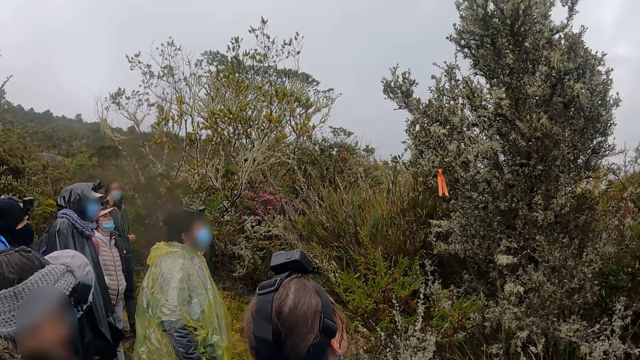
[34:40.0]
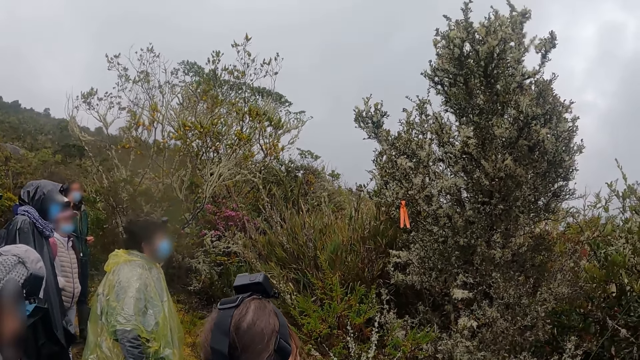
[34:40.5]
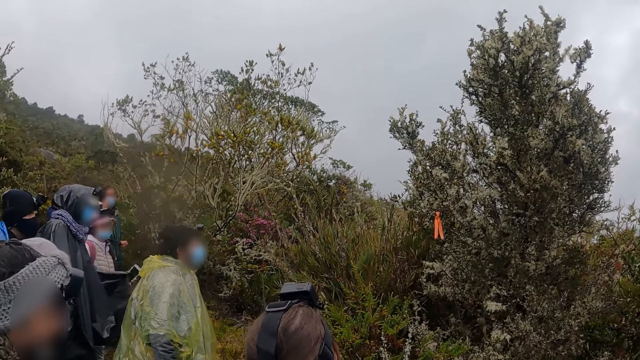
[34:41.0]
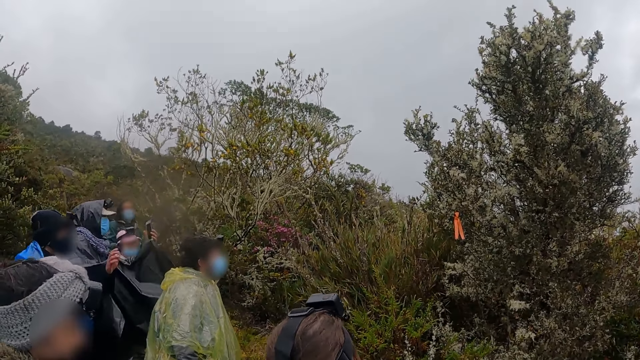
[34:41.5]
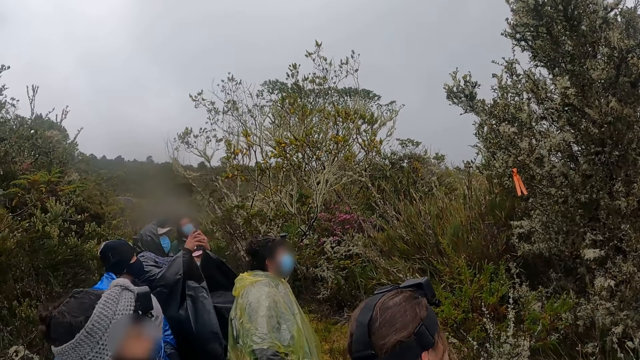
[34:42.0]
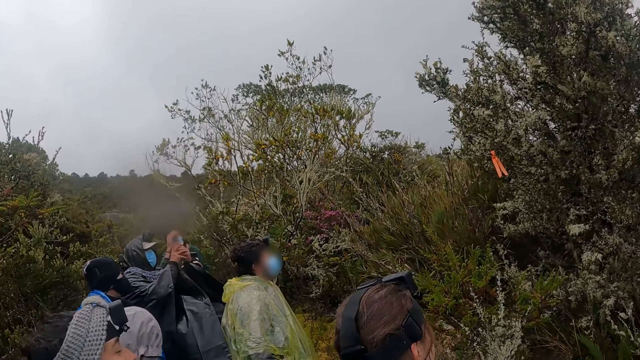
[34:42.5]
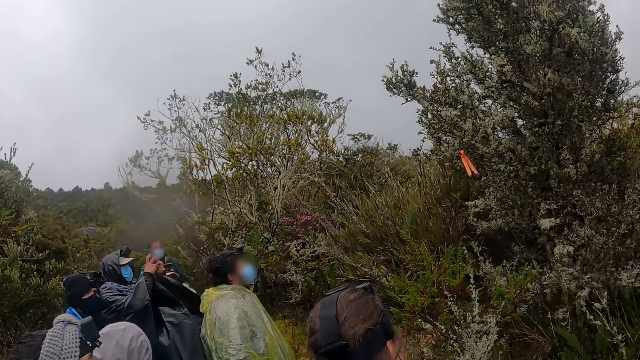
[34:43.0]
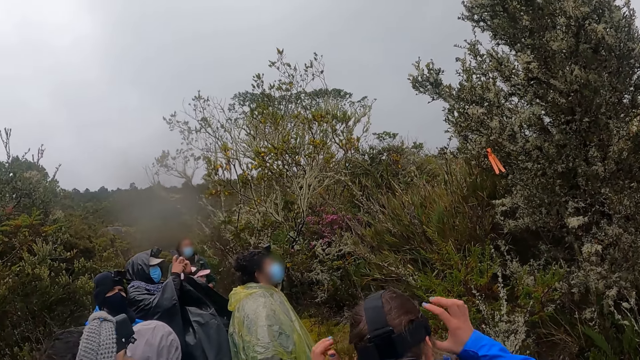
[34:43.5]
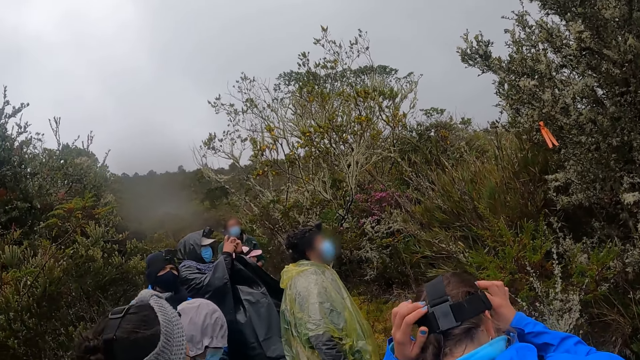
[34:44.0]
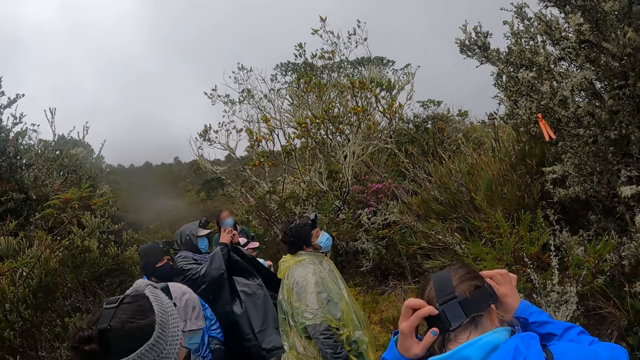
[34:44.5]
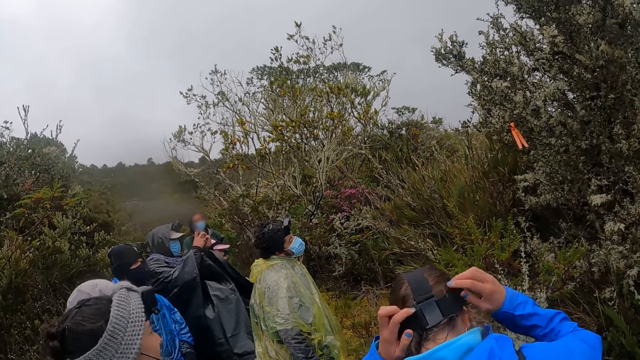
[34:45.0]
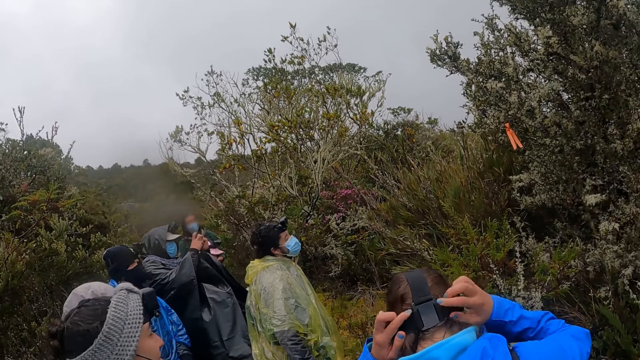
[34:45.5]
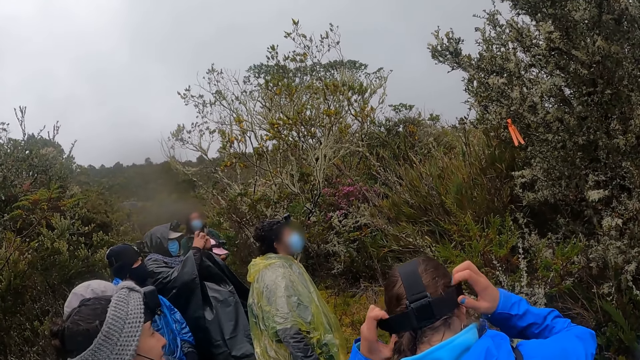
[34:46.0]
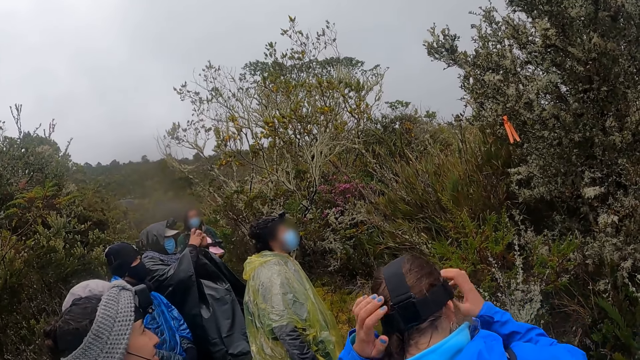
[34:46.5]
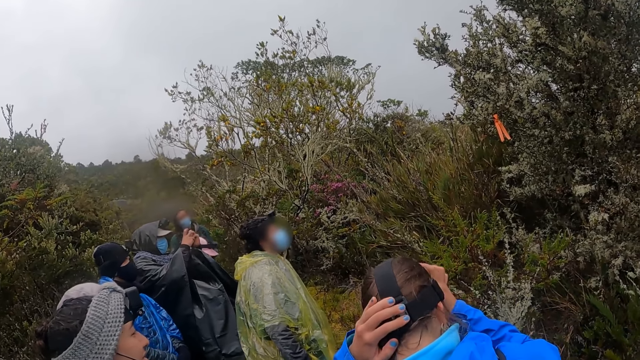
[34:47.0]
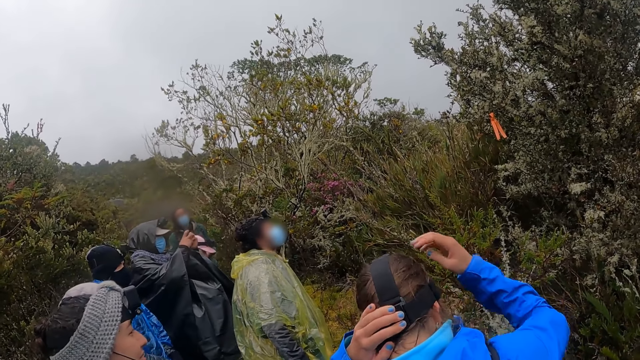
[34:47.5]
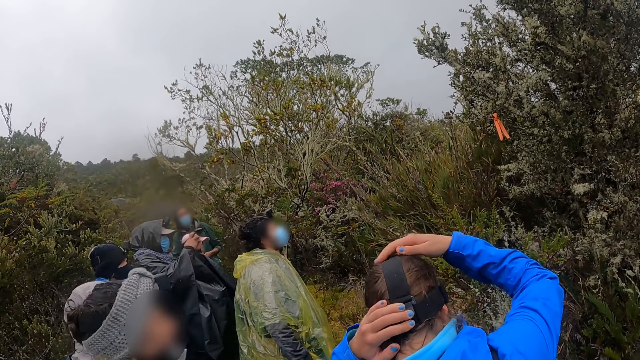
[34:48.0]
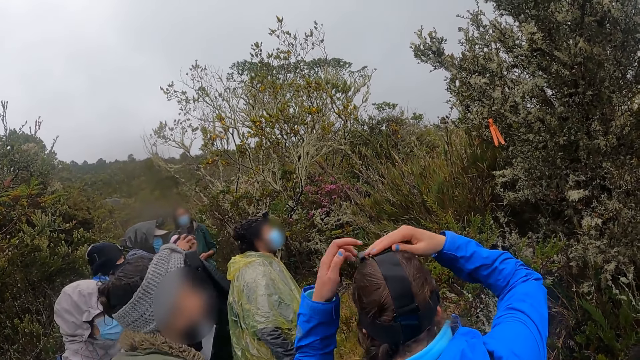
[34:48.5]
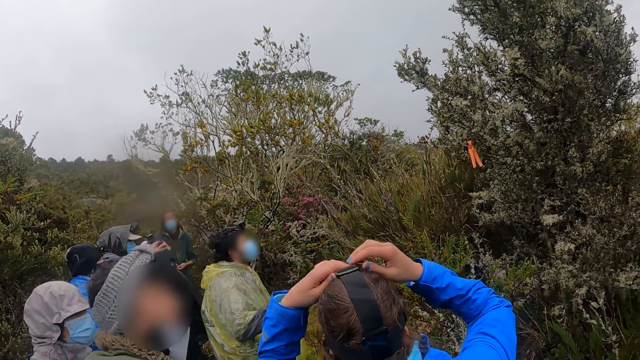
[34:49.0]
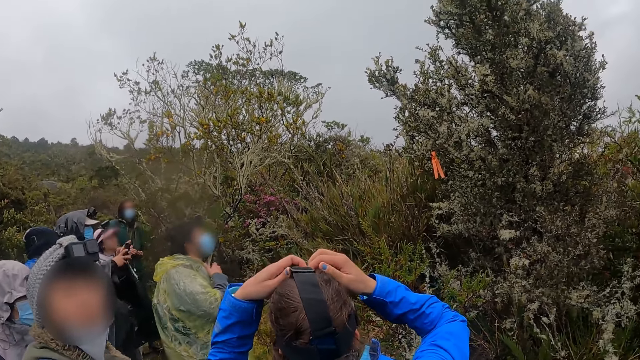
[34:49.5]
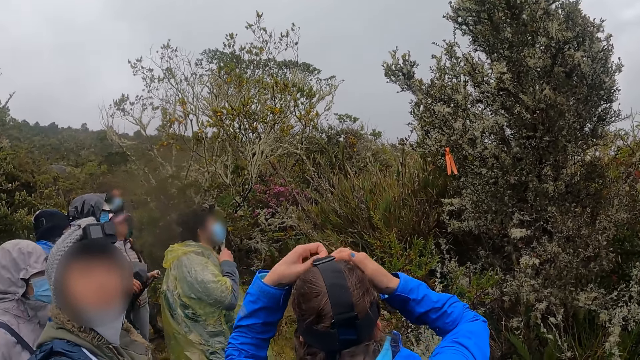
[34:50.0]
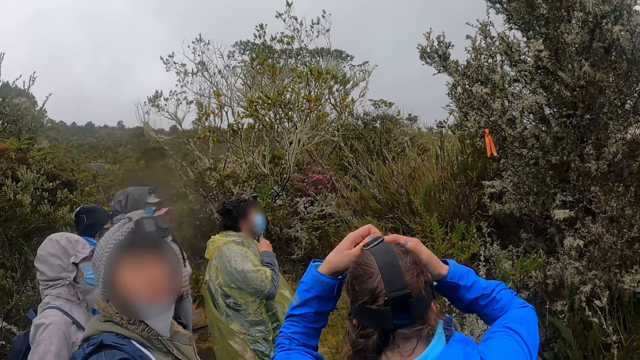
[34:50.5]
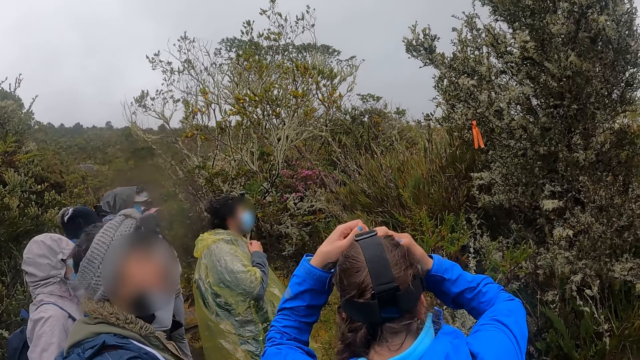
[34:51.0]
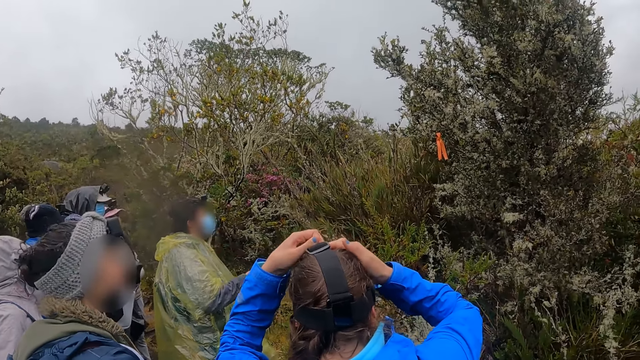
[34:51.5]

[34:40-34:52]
The man operates a phone with both hands. The woman adjusts a head camera strap on her head with both hands.

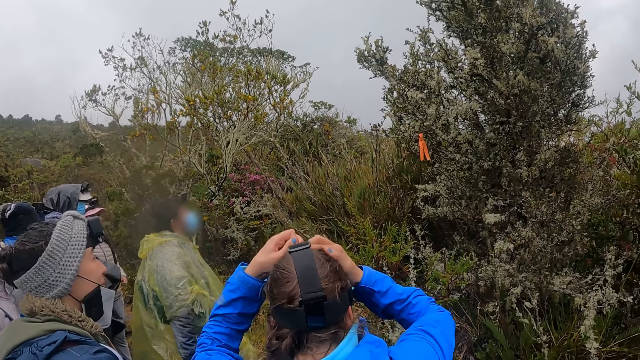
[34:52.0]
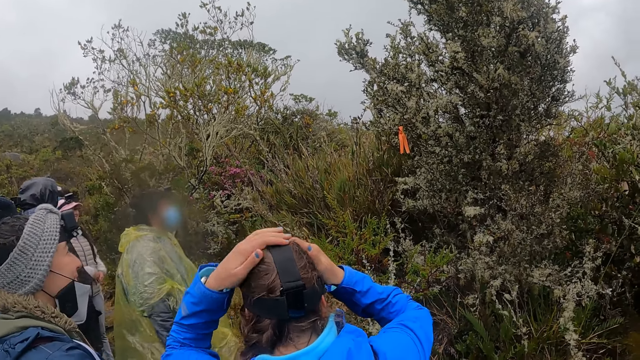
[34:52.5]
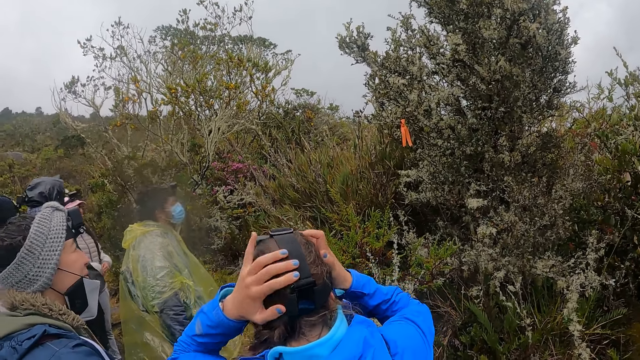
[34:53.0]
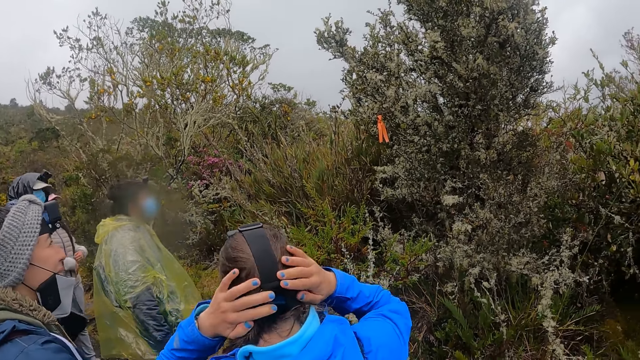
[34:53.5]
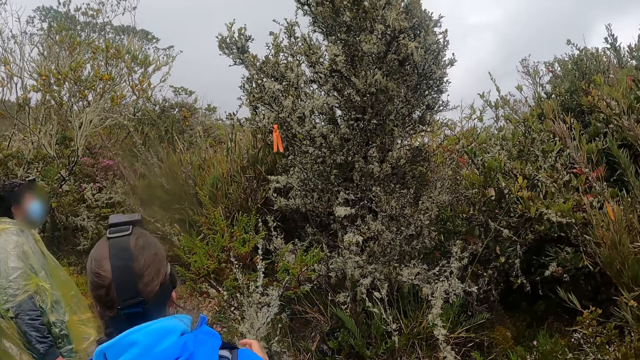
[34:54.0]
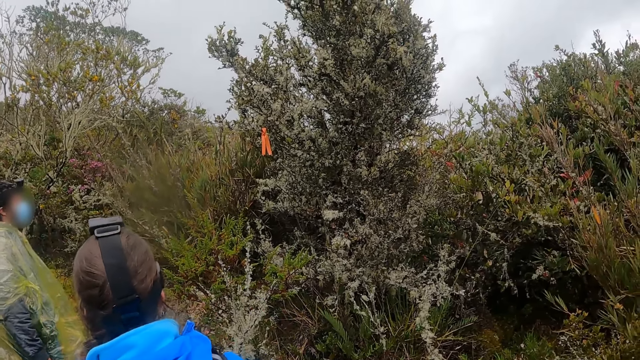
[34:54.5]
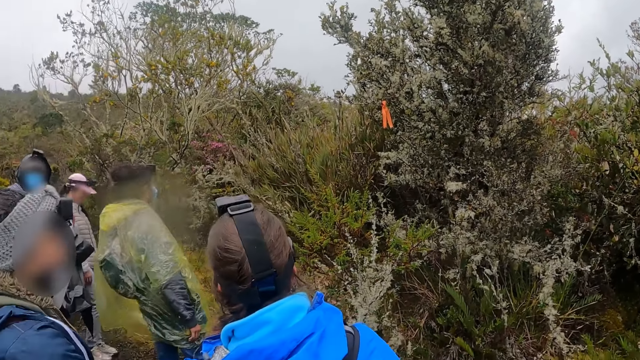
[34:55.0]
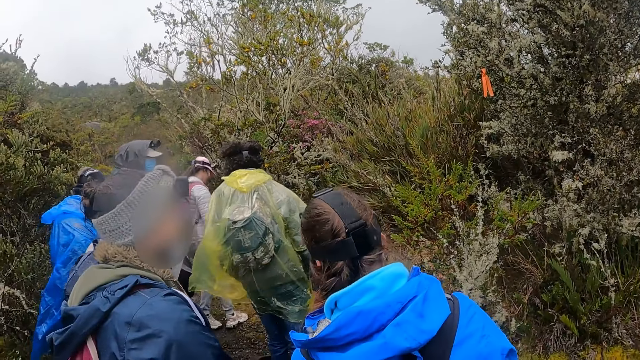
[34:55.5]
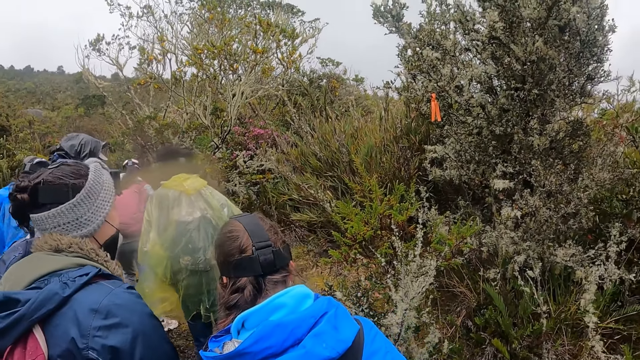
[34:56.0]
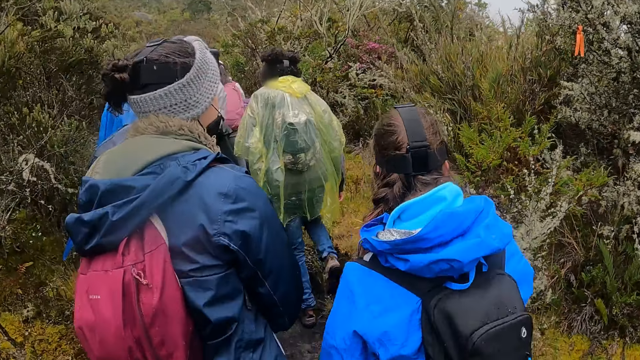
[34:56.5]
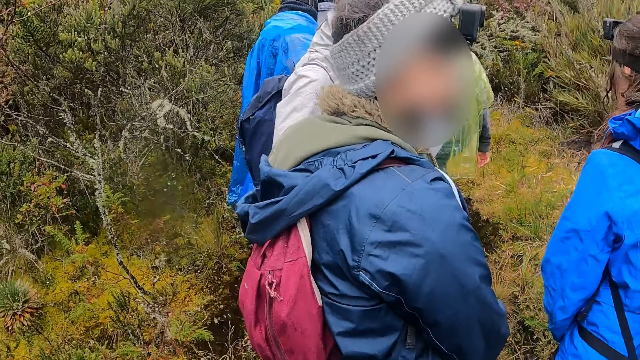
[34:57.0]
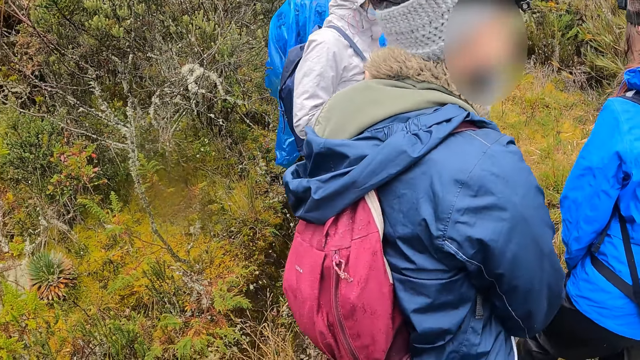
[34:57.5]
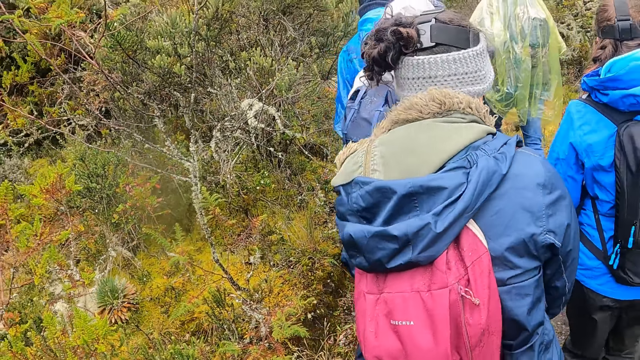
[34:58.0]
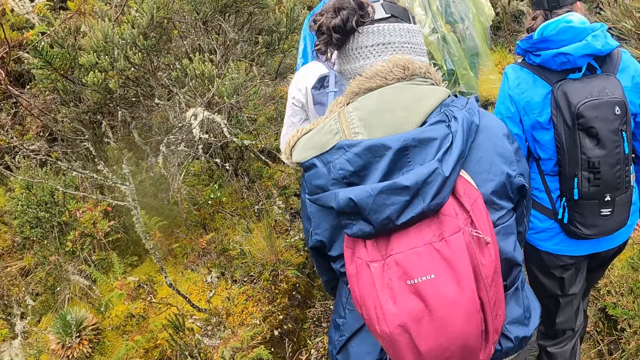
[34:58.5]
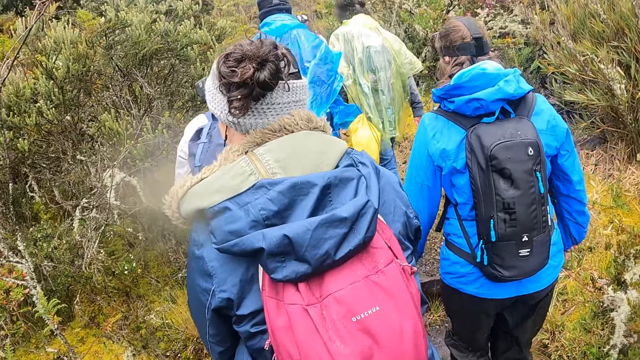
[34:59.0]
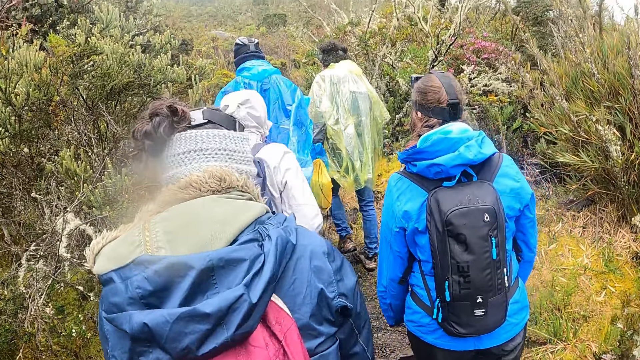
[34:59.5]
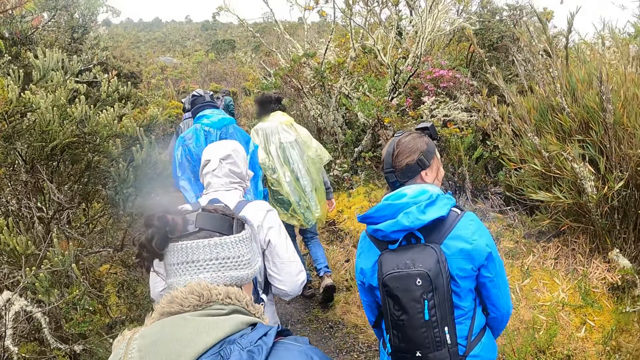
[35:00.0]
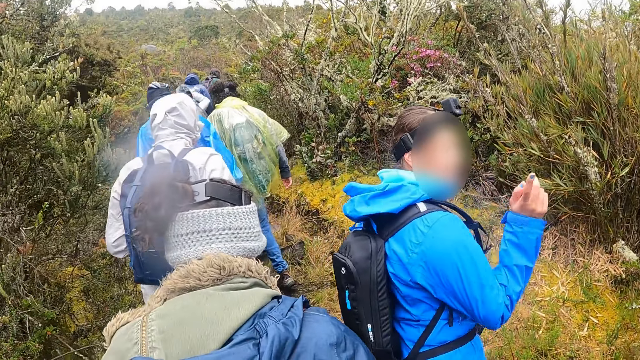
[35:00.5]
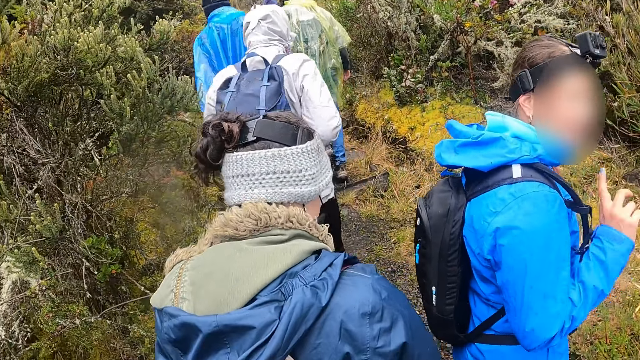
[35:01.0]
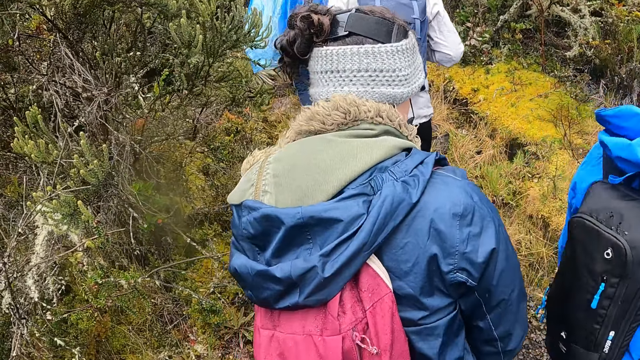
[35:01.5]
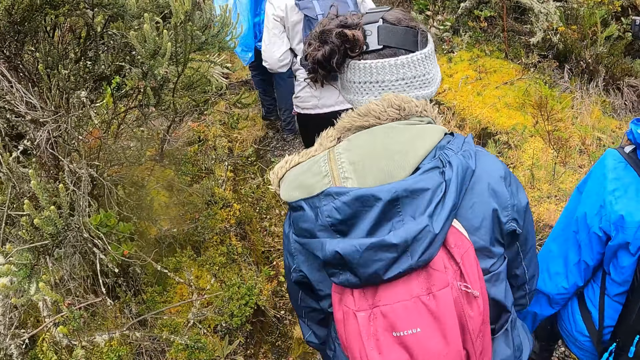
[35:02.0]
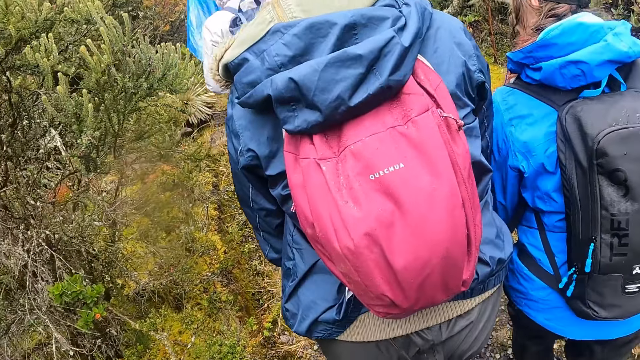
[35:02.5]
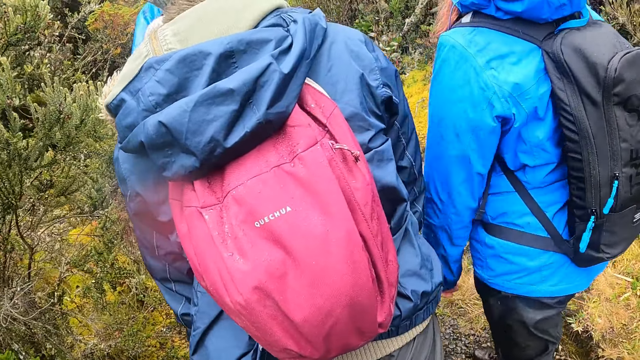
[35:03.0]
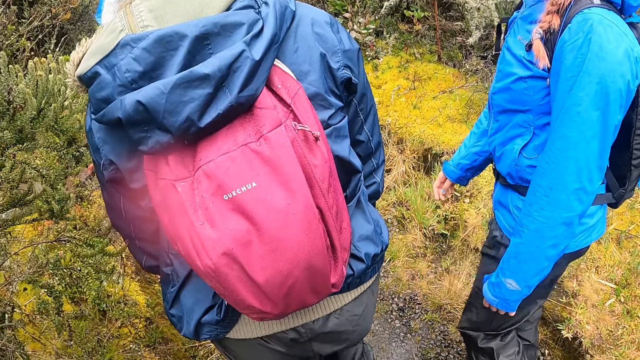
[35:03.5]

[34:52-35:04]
The camera wearer walks through the bush with the group of people. The woman gesticulates with her right hand. The camera wearer talks to the woman. The woman walks through the bush.
